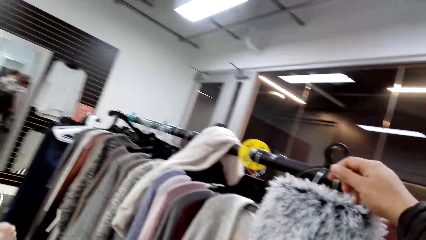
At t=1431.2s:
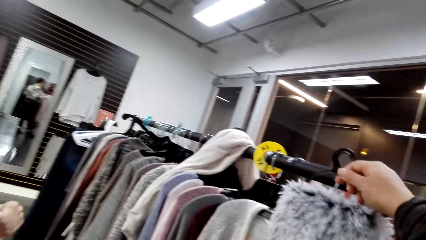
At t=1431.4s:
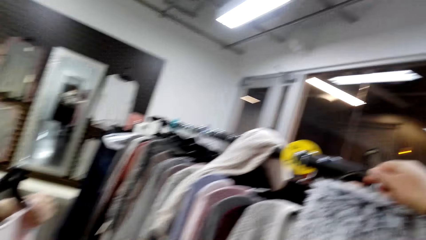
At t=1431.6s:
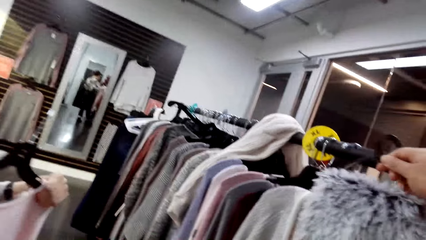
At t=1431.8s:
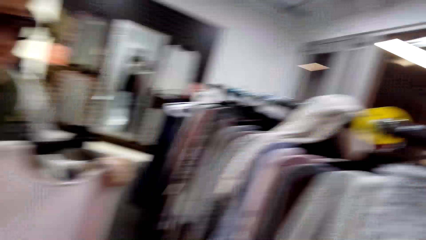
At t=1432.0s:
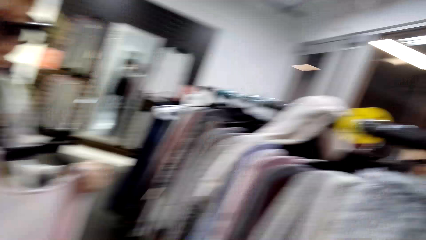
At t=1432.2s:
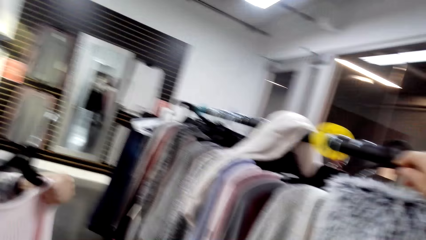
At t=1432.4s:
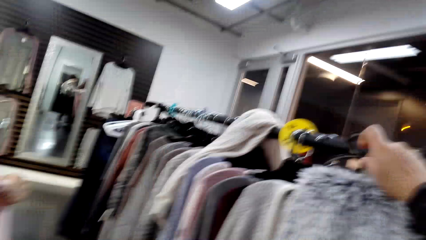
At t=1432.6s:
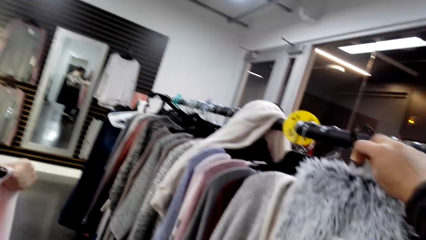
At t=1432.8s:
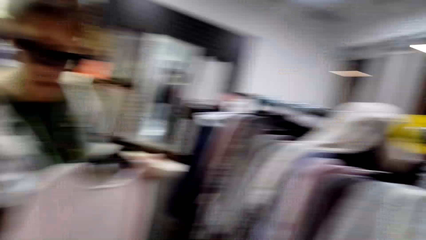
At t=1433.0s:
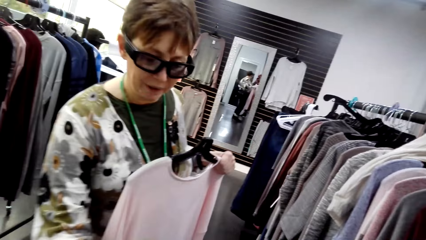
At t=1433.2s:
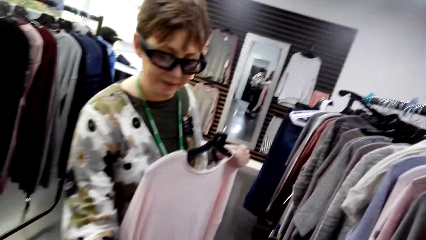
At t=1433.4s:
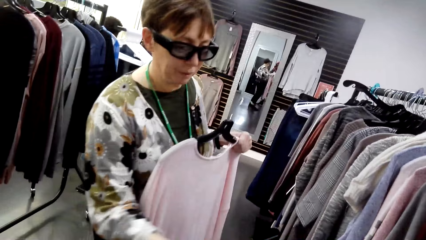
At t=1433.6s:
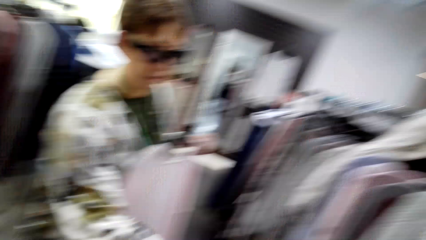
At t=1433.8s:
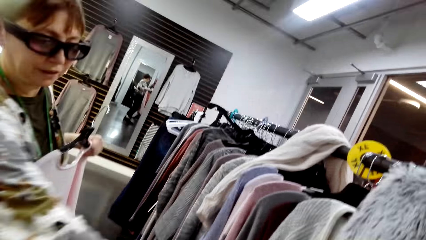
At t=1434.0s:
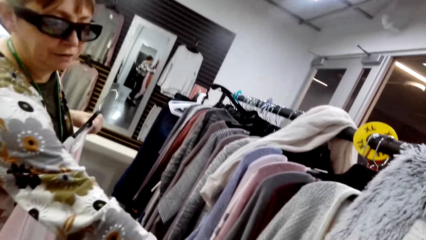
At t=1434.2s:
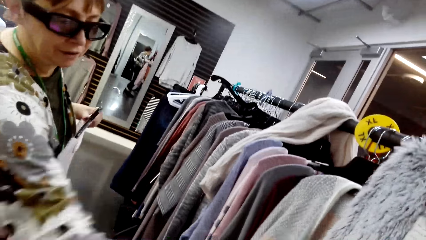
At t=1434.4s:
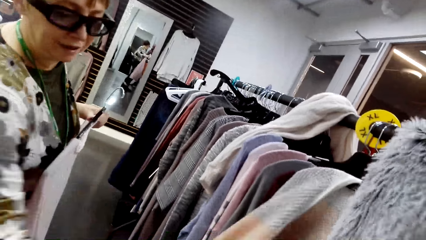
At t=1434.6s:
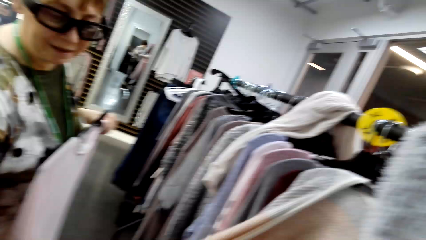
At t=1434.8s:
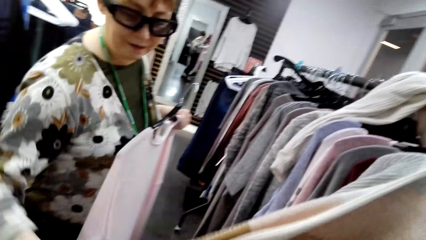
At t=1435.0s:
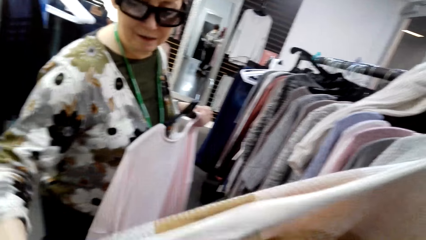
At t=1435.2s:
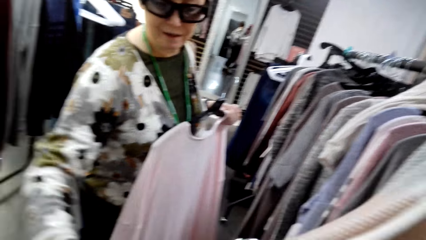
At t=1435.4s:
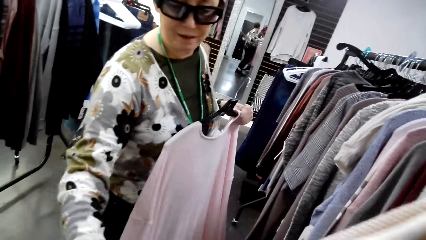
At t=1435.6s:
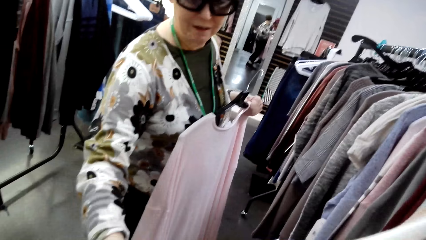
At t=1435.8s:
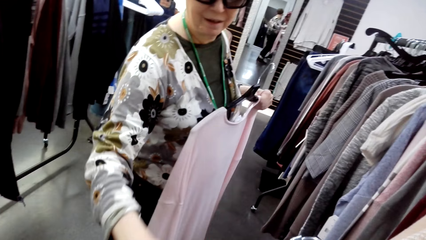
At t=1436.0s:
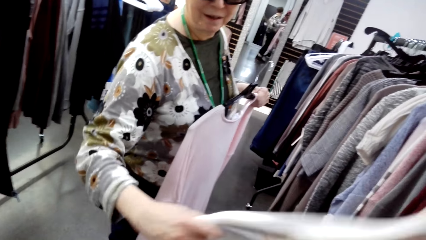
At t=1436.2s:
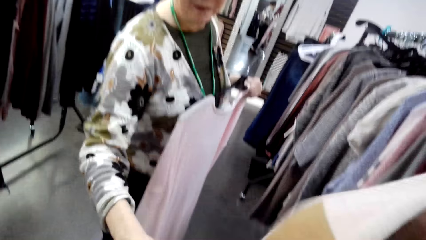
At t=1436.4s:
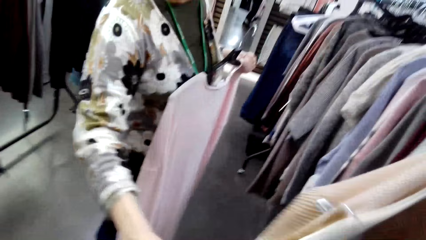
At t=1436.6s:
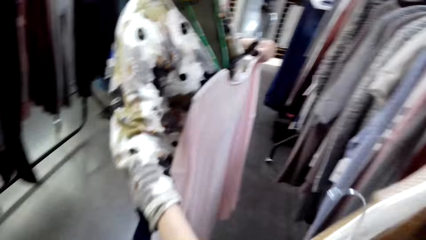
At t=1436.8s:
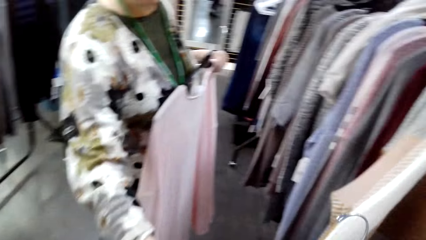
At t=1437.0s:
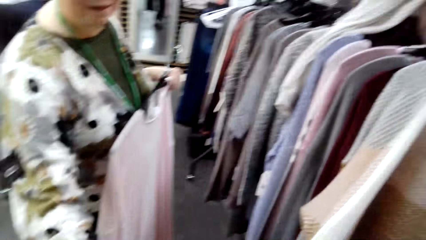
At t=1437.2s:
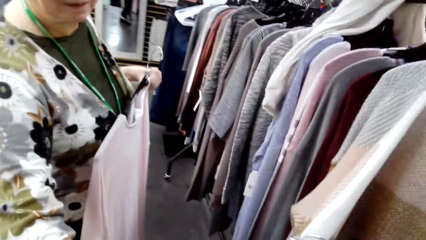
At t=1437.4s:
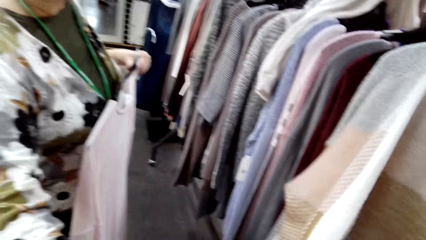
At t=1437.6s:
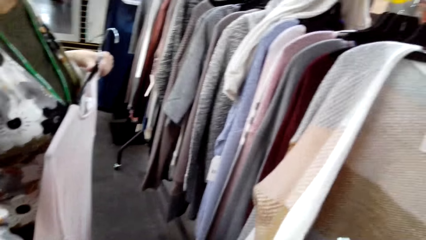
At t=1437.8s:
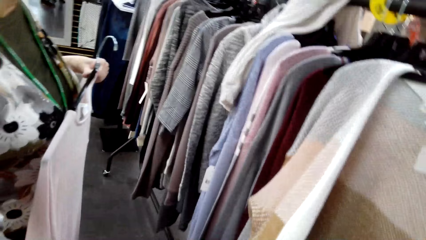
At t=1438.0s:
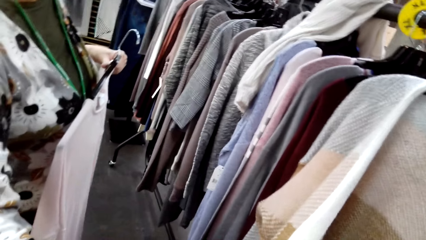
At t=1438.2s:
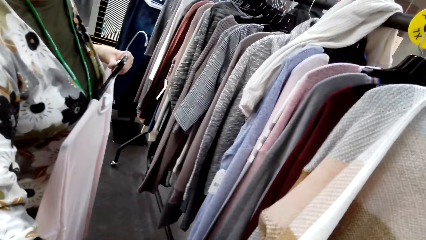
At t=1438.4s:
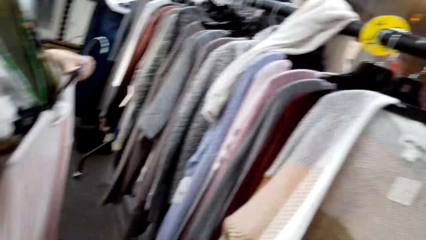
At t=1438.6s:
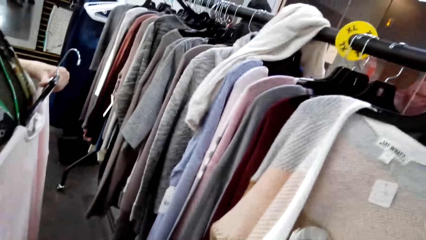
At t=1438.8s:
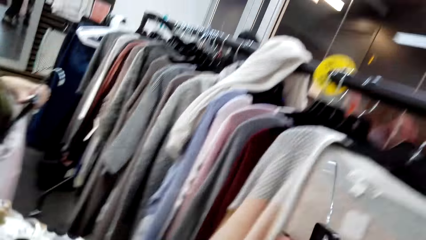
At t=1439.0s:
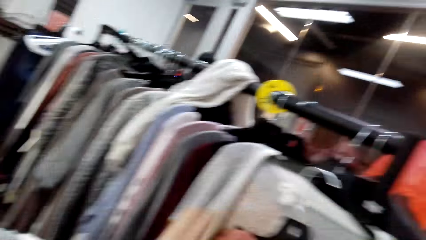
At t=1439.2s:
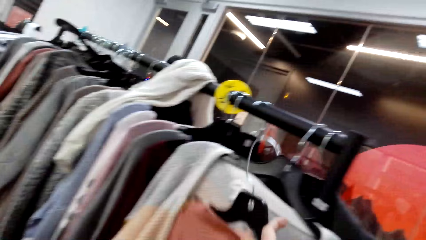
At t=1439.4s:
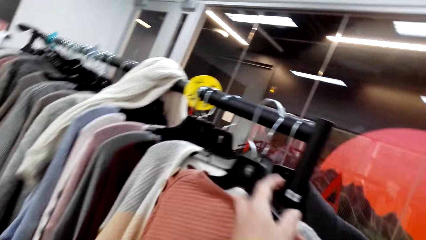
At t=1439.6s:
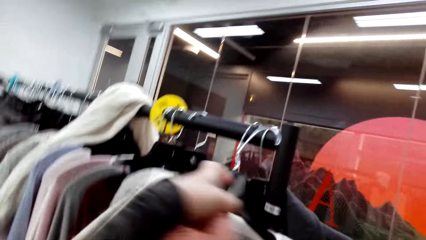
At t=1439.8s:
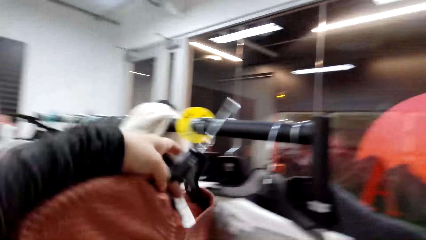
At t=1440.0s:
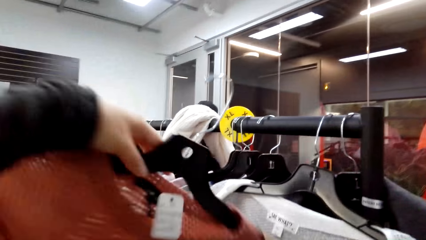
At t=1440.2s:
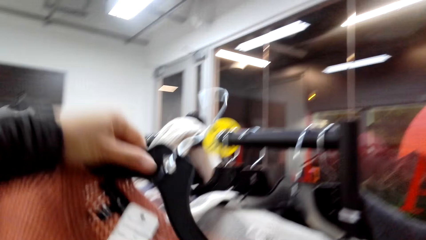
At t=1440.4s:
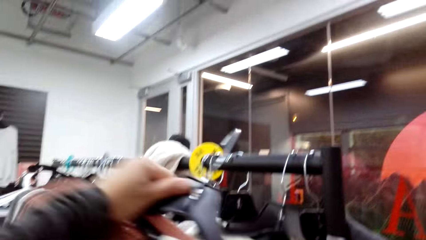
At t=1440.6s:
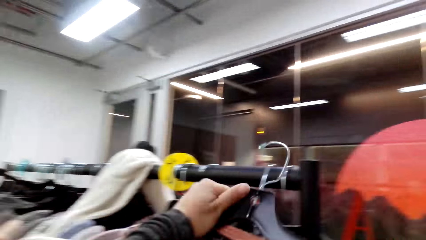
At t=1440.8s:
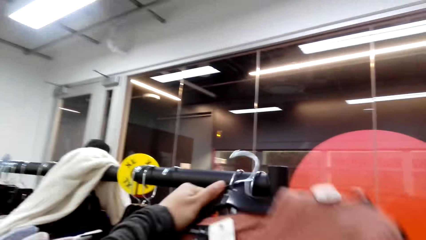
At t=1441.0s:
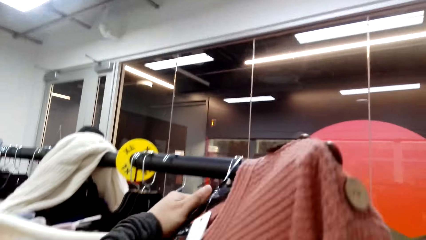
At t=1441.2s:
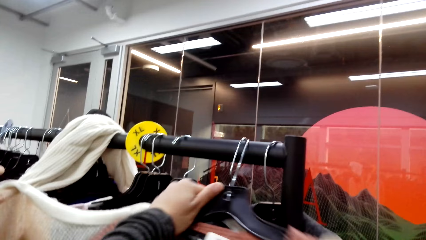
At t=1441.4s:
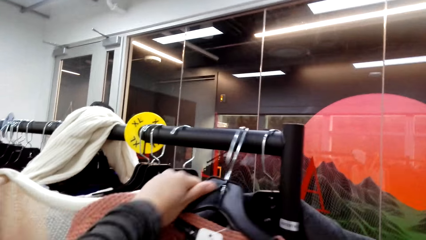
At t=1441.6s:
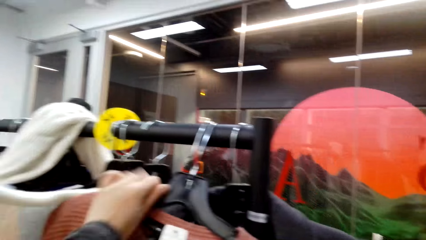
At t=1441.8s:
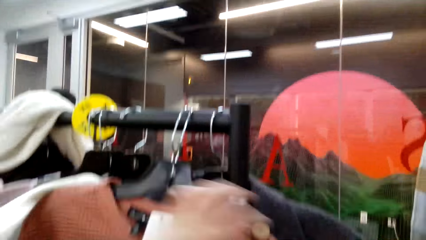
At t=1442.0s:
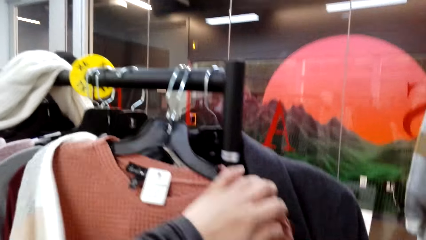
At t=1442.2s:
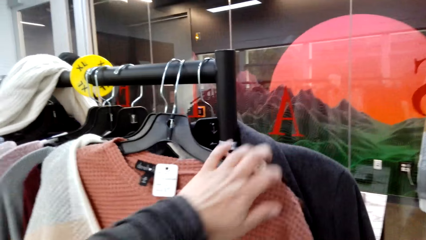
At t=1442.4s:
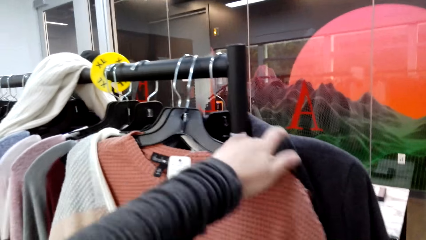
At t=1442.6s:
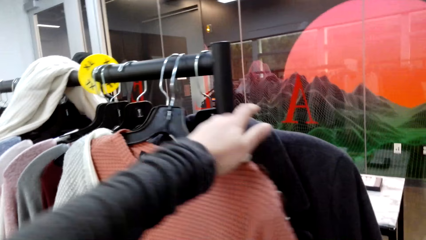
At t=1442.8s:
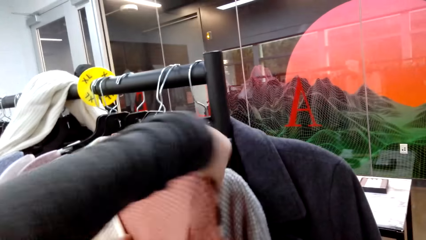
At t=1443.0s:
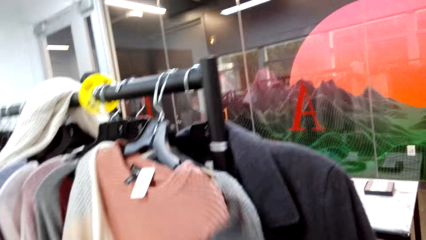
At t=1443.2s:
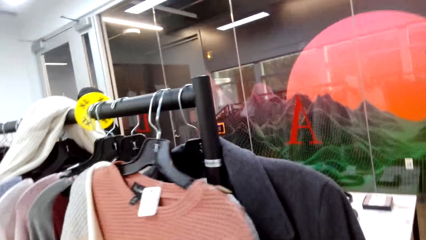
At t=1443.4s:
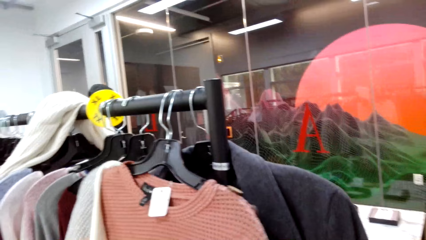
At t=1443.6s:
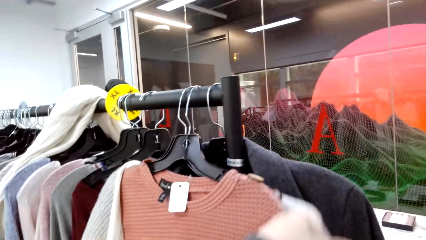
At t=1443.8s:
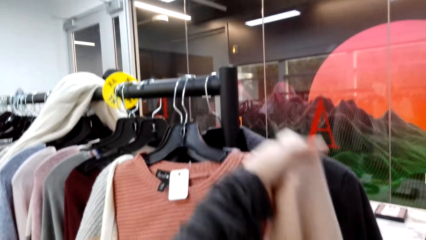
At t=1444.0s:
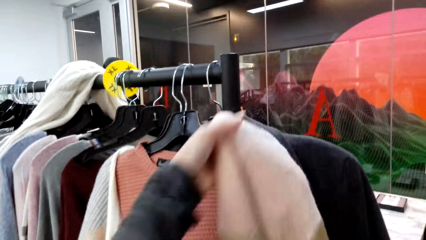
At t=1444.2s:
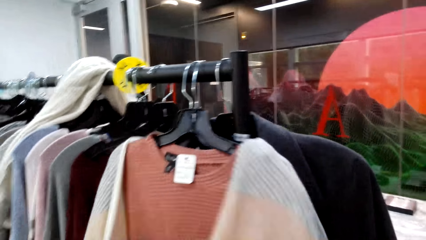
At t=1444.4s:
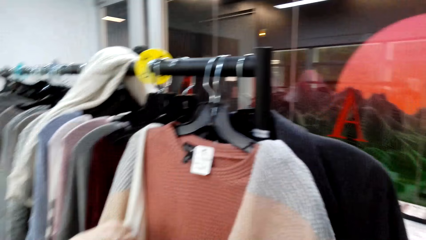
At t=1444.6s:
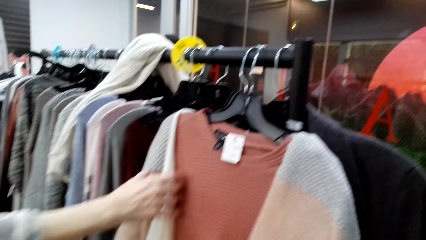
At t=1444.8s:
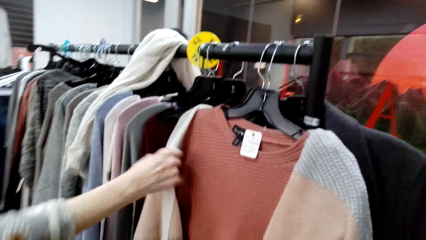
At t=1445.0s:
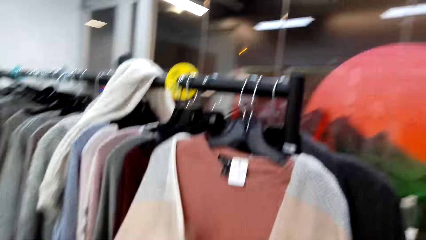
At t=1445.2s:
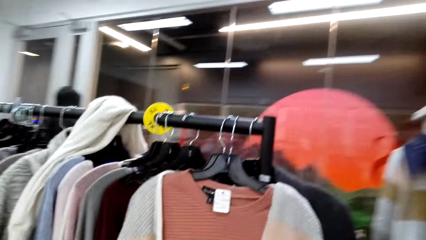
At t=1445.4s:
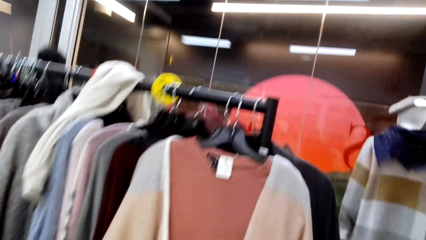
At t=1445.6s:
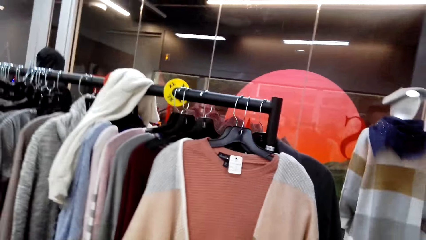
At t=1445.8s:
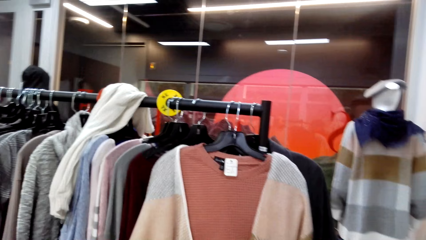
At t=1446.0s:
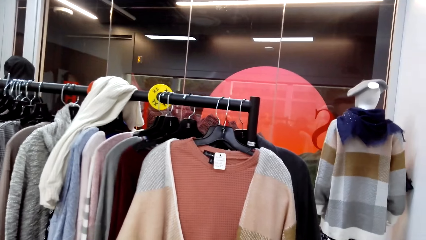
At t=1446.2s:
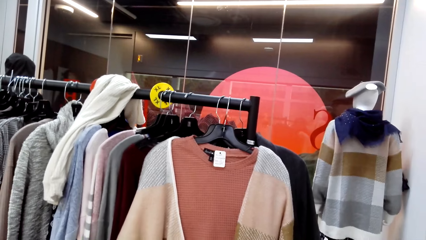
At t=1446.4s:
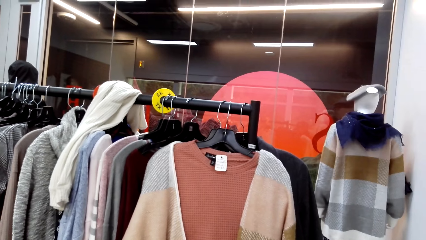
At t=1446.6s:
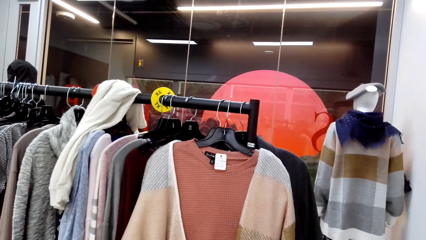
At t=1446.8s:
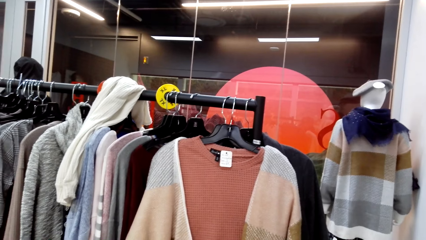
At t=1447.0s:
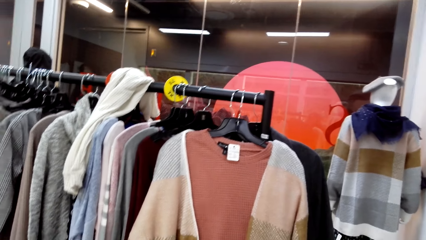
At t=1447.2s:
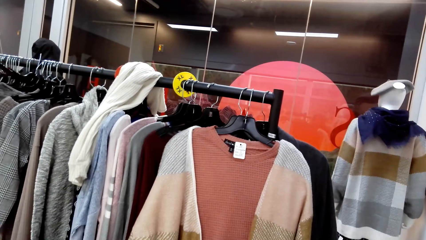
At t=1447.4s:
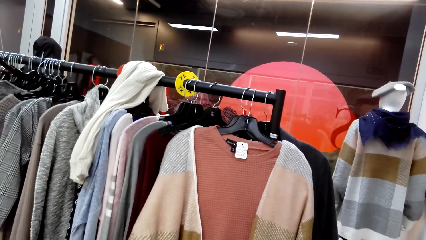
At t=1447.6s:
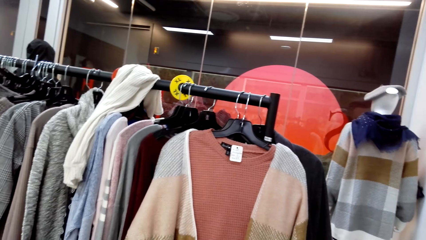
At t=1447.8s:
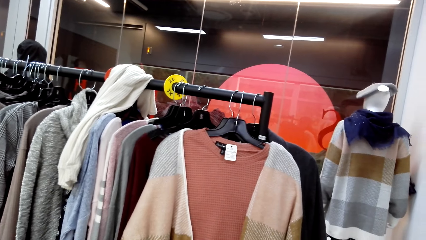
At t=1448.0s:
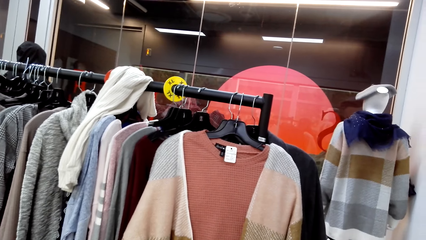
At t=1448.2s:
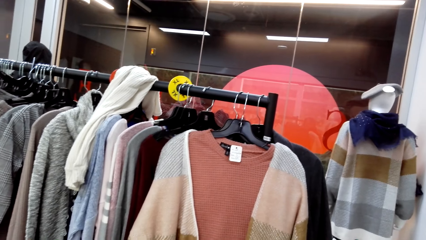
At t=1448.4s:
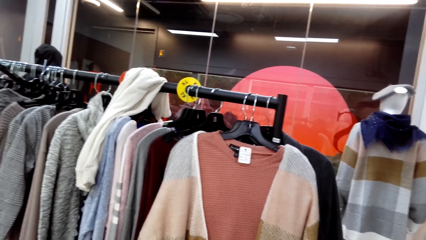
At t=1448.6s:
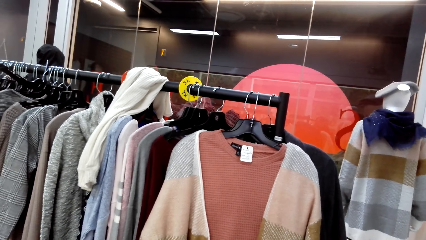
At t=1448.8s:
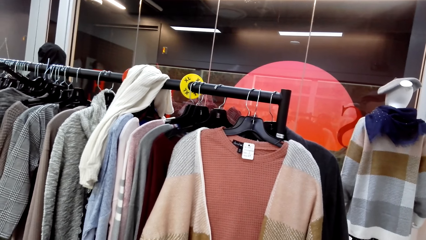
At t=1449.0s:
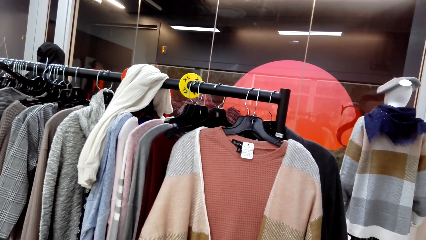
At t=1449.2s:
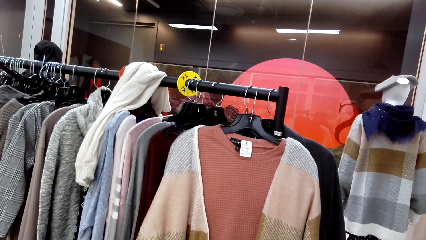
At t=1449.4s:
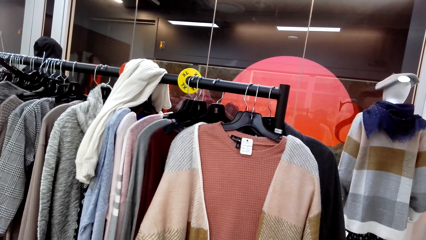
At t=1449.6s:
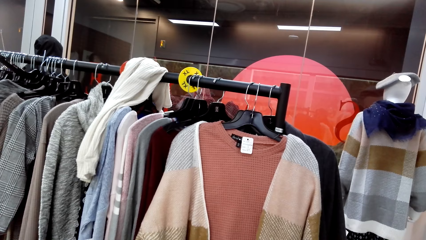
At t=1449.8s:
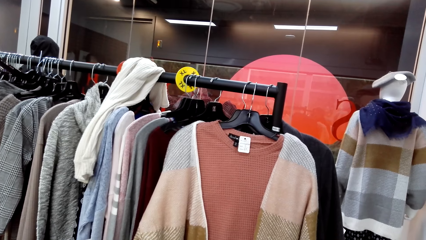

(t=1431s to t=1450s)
A woman converses with the camera wearer. The camera wearer looks at a sweater. They hang the sweaters on the stand. They hang a sweater on the other sweater. They walk backwards. They look around the clothing shop. They look at the sweaters.
